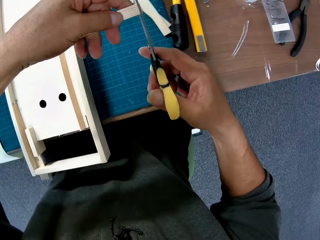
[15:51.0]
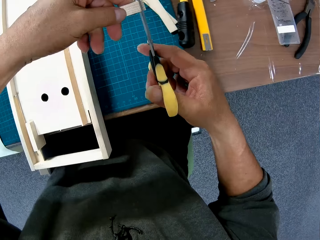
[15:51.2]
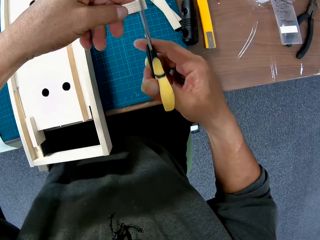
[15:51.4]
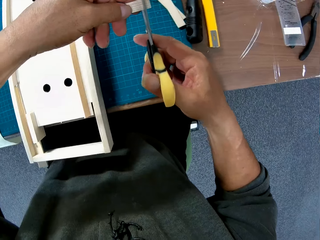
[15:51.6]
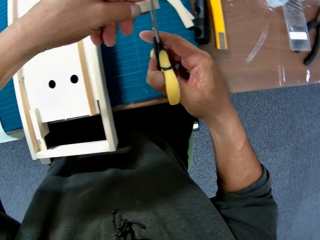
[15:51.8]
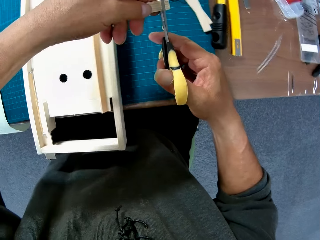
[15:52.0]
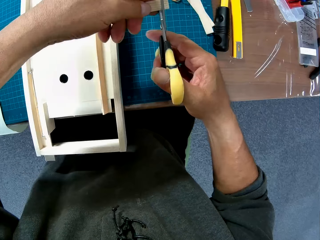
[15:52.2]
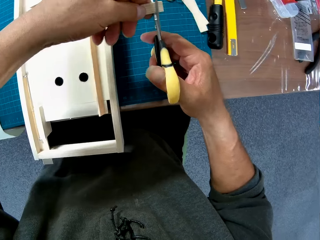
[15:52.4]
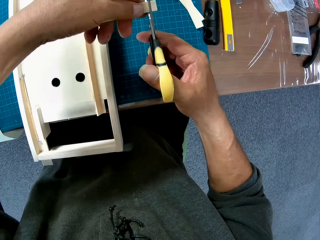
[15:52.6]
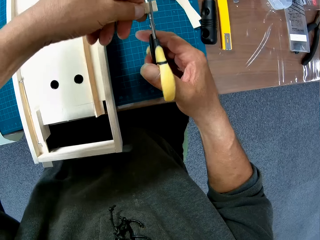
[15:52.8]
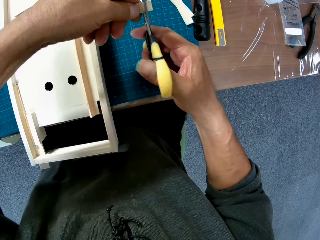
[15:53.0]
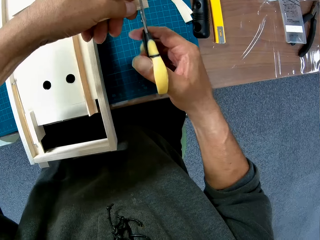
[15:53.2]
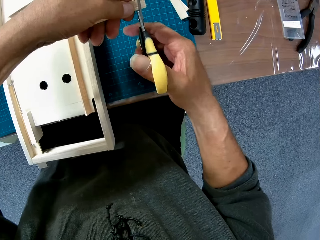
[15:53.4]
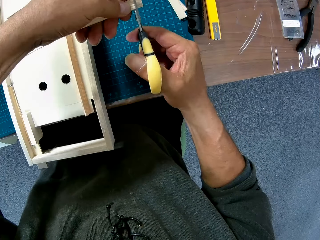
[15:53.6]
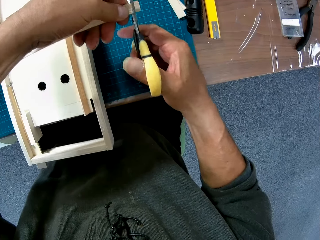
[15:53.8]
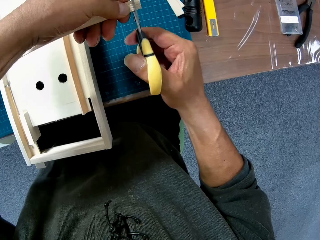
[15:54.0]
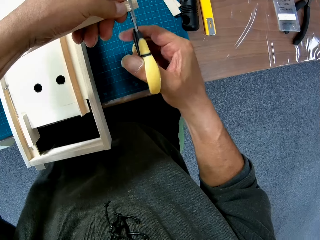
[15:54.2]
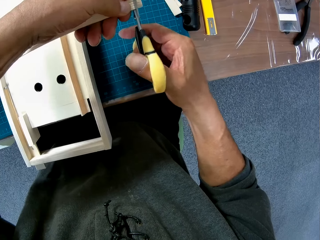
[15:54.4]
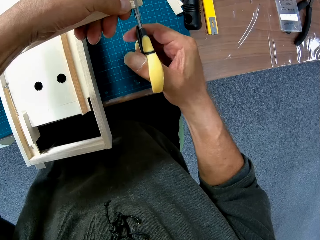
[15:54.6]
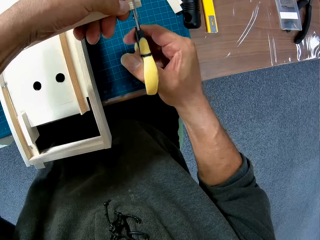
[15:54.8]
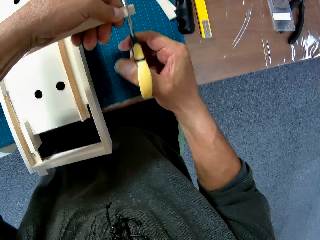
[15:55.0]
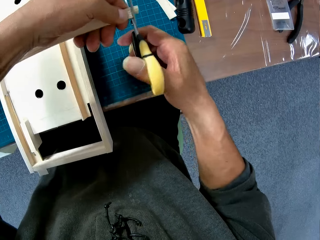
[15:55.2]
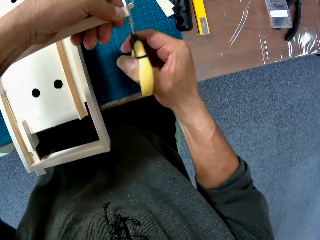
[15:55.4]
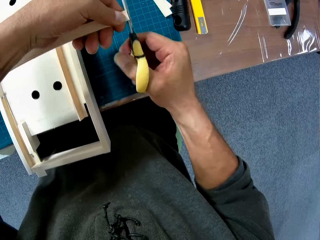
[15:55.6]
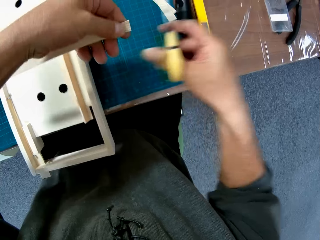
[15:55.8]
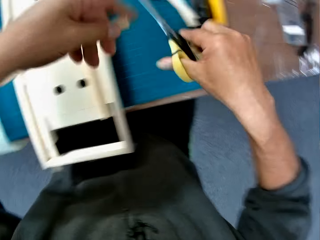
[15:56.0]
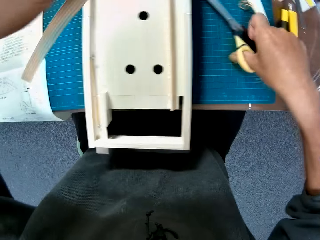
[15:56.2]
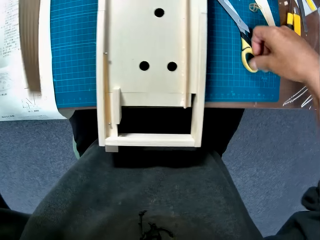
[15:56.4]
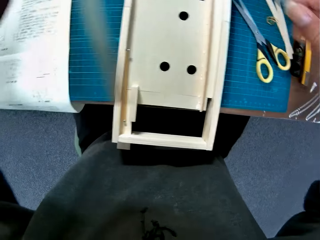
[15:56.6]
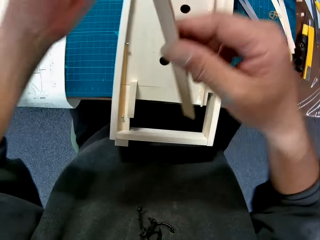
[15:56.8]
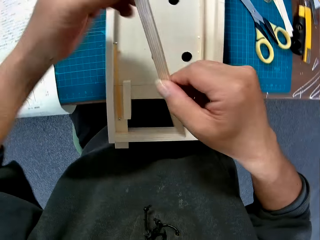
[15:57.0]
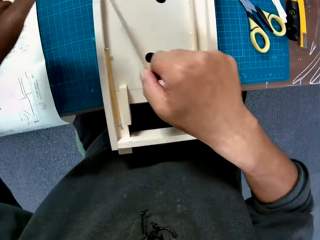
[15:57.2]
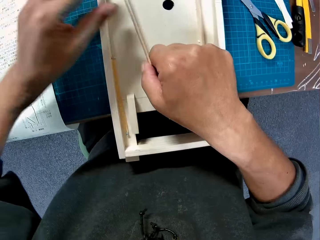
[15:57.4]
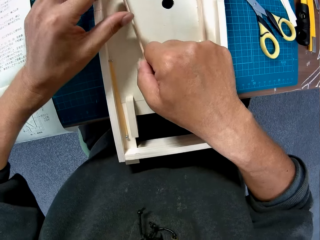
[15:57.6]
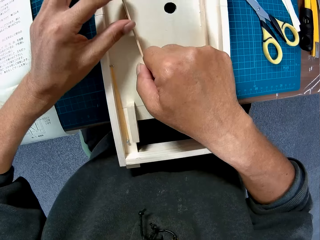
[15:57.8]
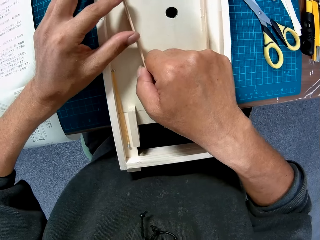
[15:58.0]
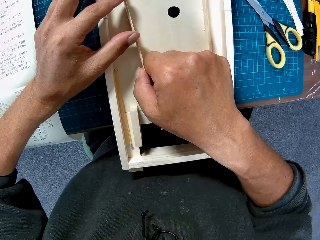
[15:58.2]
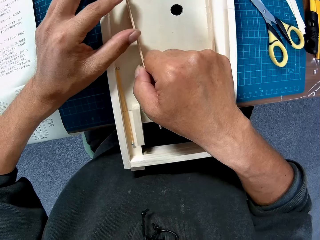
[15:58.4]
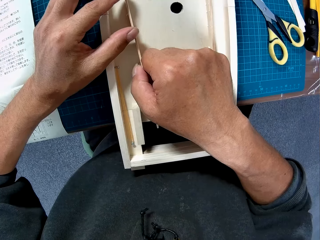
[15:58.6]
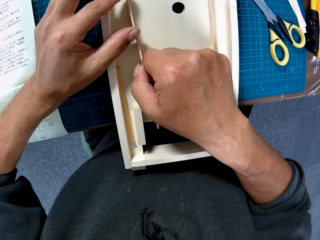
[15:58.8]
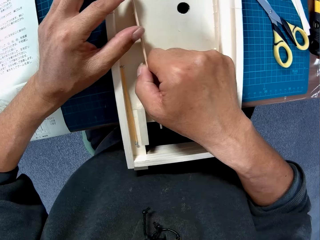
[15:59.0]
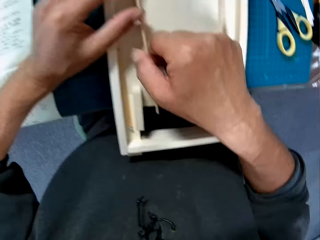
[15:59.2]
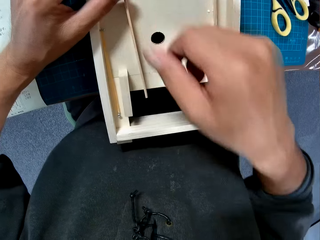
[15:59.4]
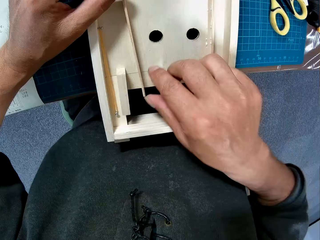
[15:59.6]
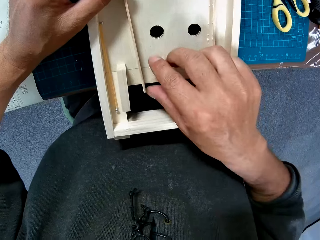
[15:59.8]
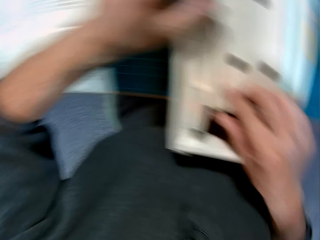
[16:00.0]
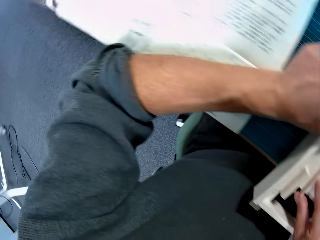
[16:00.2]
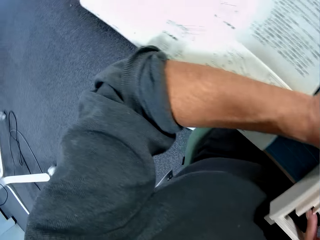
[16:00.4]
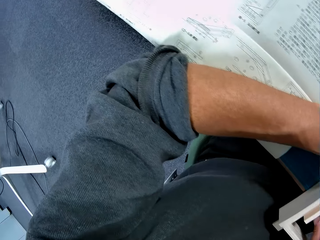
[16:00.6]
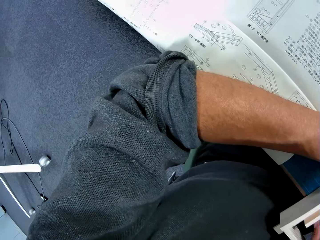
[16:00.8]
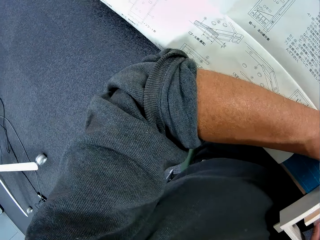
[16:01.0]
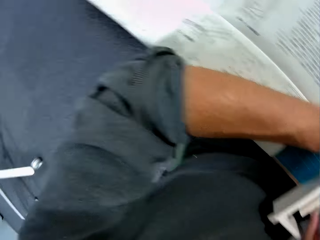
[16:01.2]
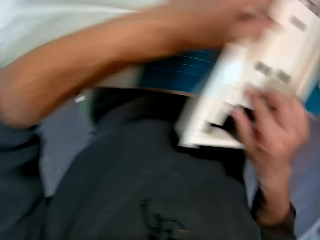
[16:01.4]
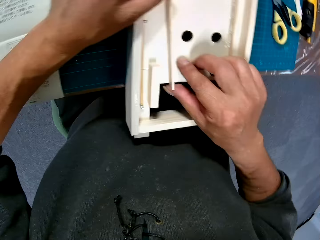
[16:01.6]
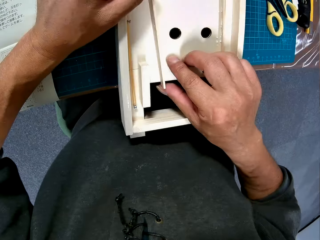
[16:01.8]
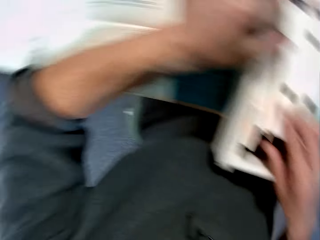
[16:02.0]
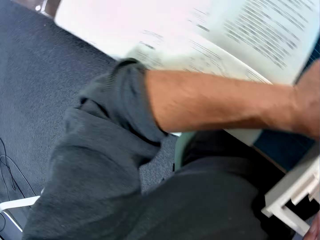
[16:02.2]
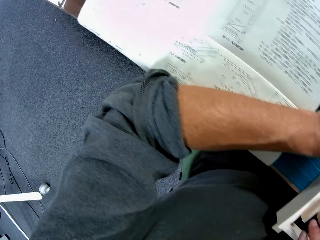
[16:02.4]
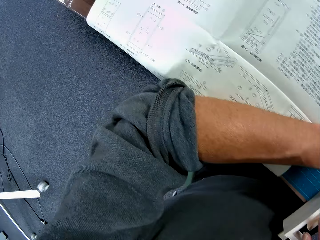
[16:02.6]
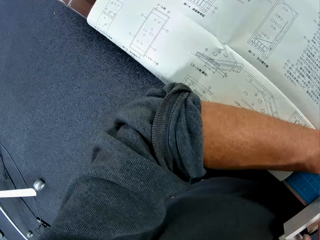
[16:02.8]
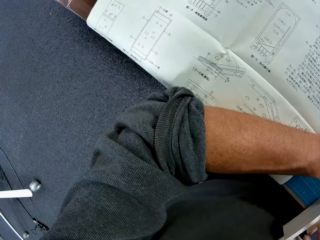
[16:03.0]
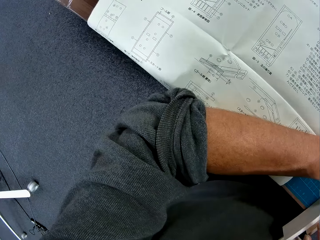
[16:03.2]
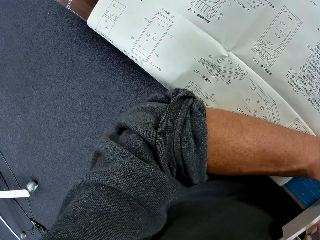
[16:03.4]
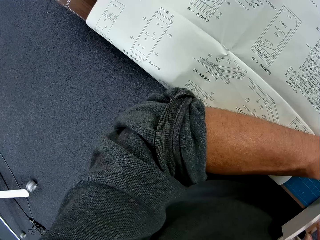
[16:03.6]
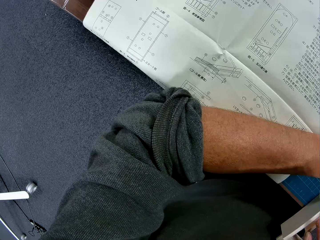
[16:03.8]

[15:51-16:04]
The camera wearer cuts the second piece or foldable ruler with the scissors. They drop the scissors on the table. They hold the foldable ruler. They place the second piece on the mechanical model. They look at the manual on the table.

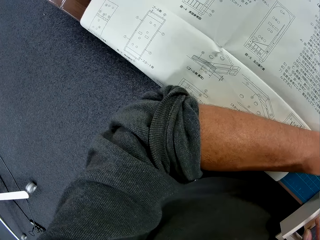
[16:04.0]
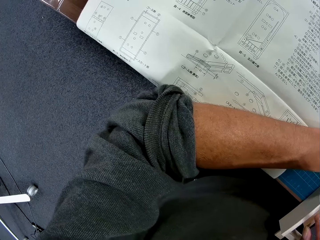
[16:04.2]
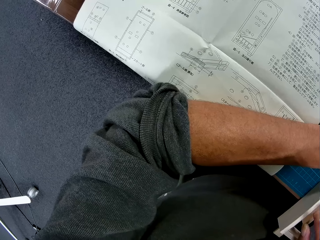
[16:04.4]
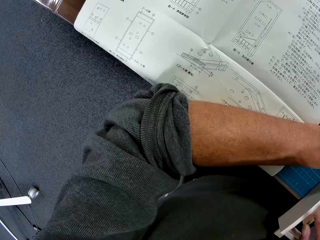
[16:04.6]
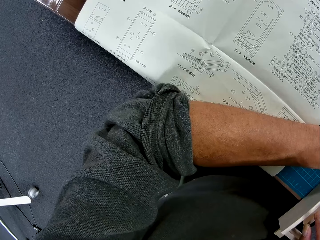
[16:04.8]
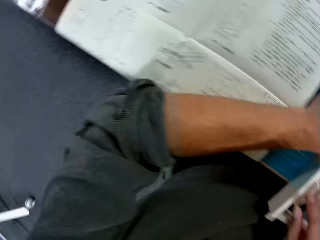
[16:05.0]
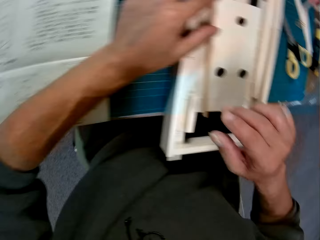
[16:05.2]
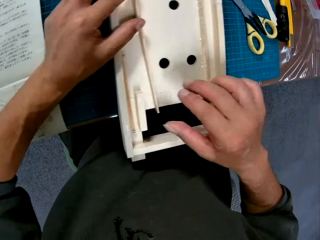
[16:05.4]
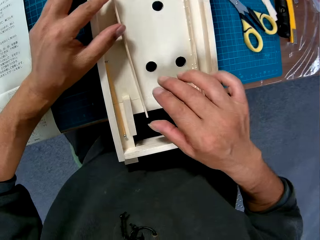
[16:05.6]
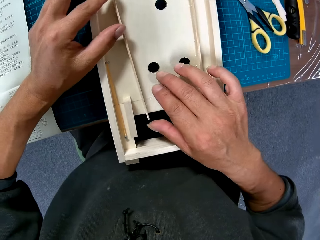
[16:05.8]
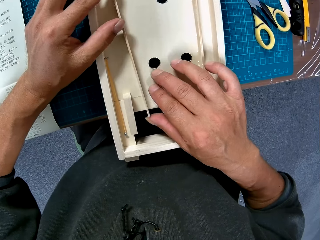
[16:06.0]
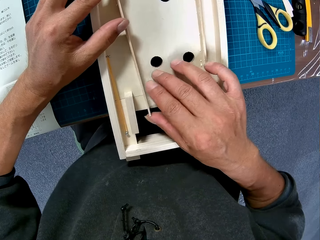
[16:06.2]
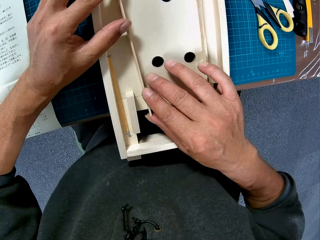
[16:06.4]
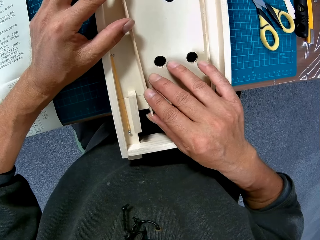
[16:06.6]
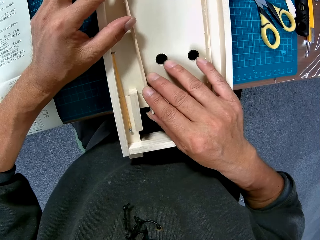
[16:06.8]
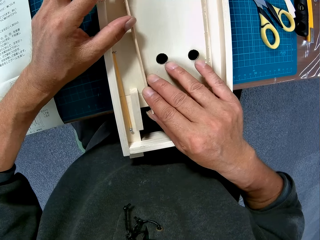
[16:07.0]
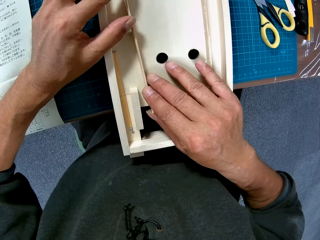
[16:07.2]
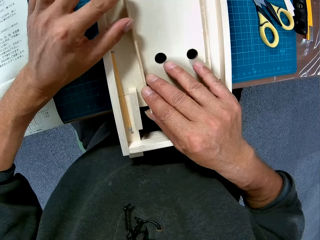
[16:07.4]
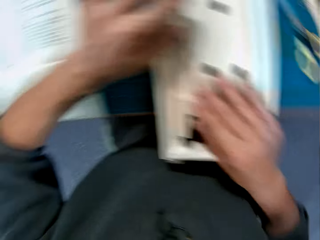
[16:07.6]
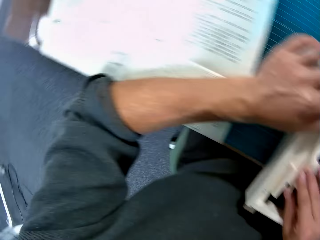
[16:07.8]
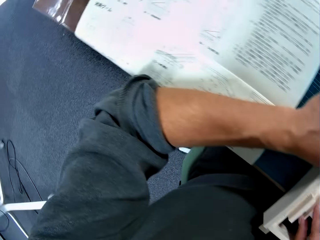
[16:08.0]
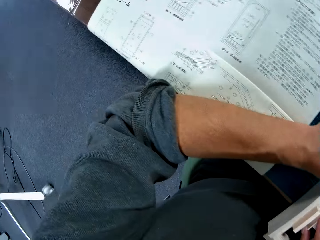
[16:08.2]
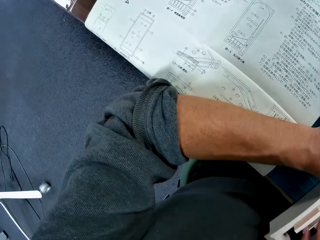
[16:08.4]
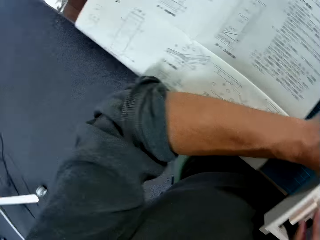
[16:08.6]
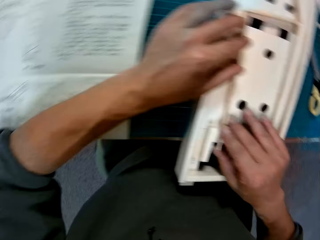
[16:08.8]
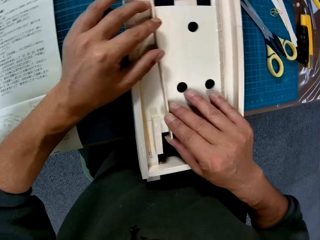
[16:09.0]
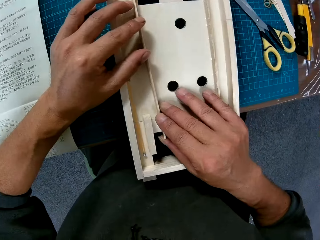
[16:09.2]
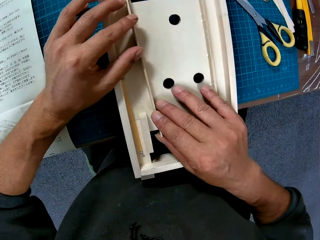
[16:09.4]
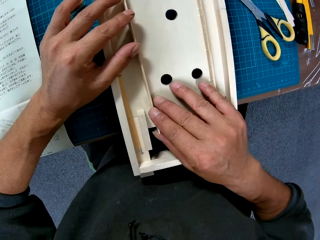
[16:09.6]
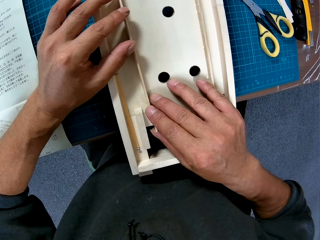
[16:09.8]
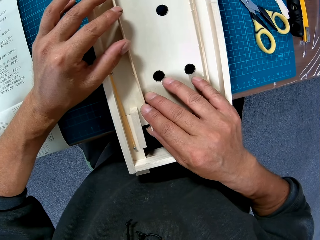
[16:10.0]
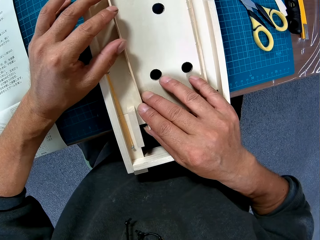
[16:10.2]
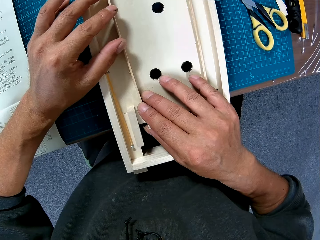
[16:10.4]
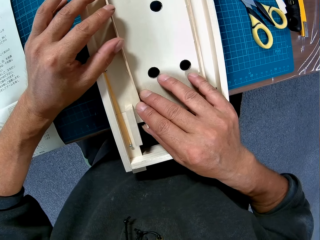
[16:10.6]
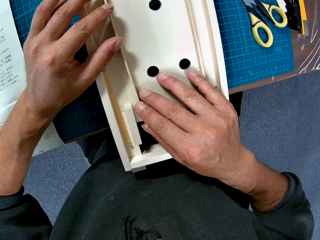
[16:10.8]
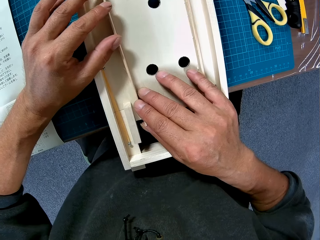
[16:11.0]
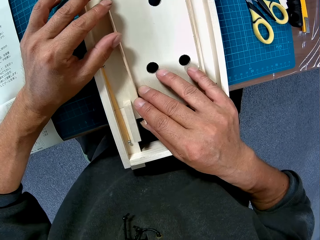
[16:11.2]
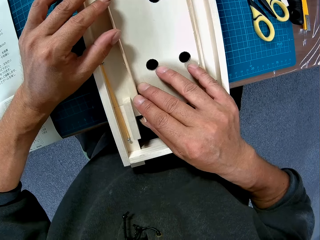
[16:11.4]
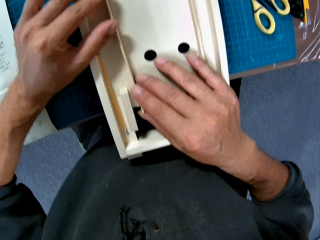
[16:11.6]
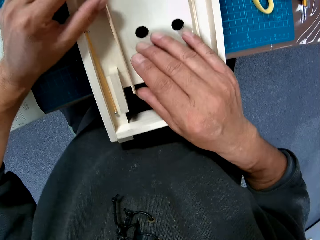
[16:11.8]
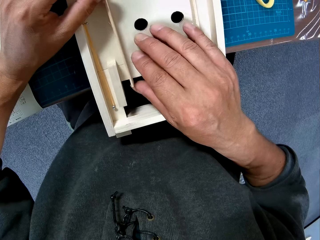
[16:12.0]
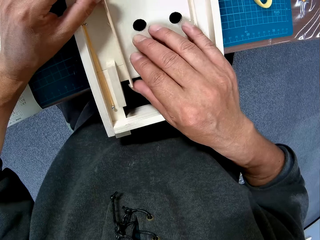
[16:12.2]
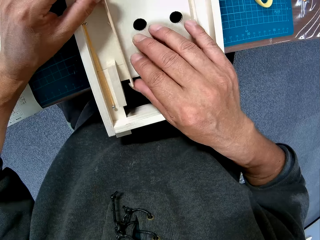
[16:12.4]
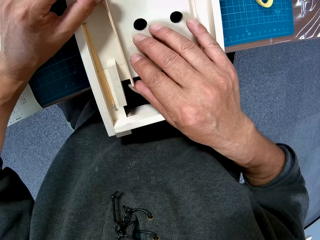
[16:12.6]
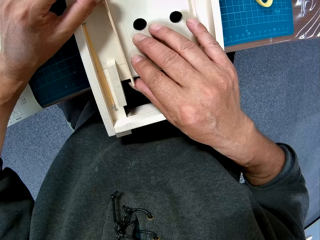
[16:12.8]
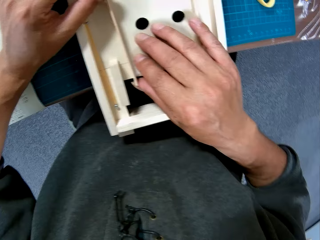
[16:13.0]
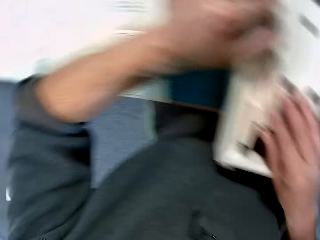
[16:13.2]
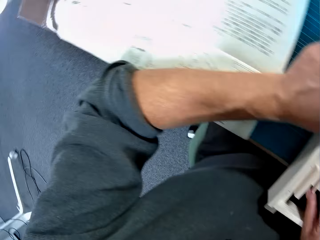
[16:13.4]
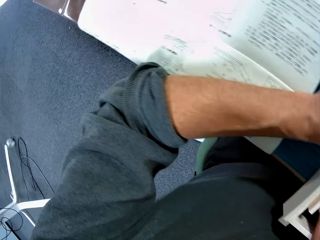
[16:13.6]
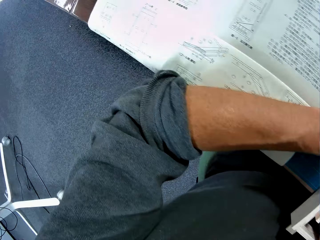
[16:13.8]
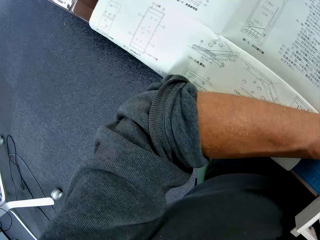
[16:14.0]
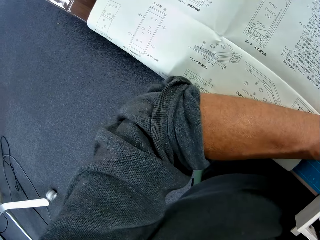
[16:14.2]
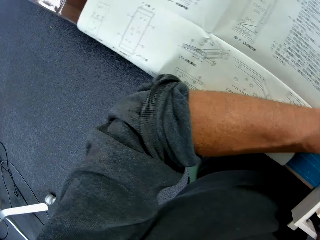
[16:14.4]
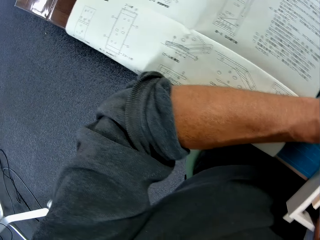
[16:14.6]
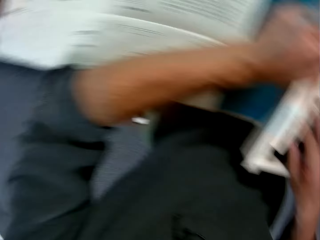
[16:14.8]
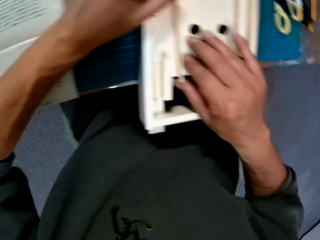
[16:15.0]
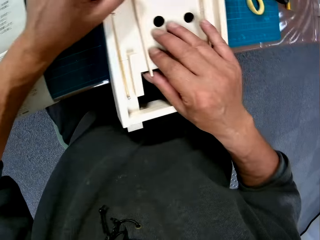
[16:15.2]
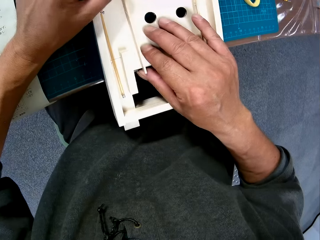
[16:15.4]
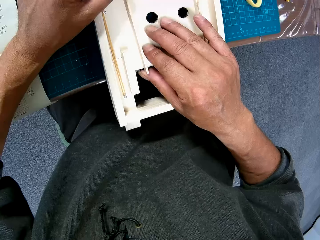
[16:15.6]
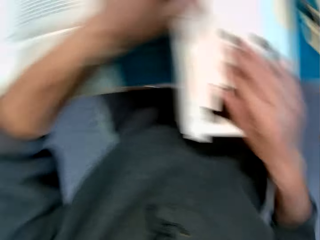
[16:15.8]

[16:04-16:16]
The camera wearer adjusts the second piece on the mechanical model. They look at the manual on the table. They adjust the second piece on the mechanical model. They look at the manual on the table. They look at the mechanical model.
